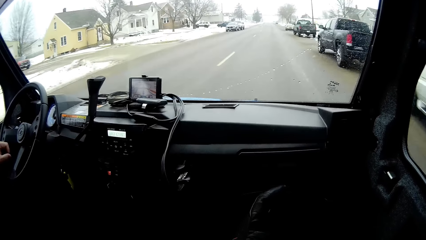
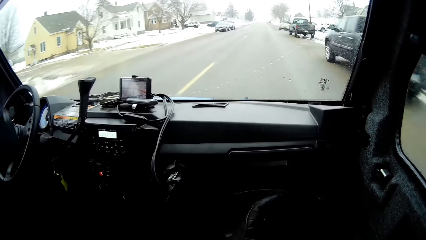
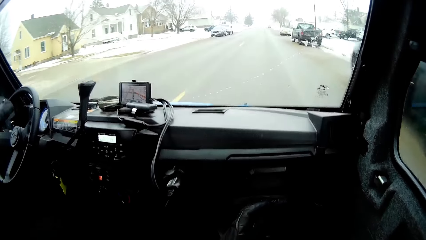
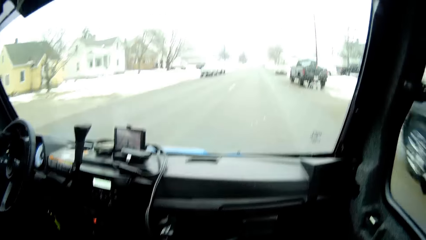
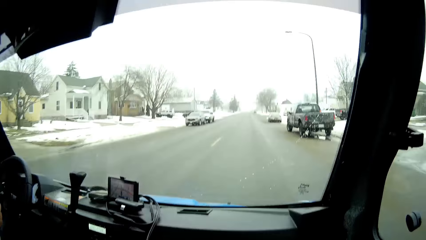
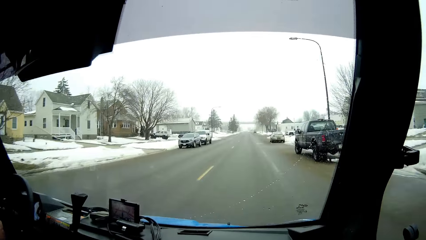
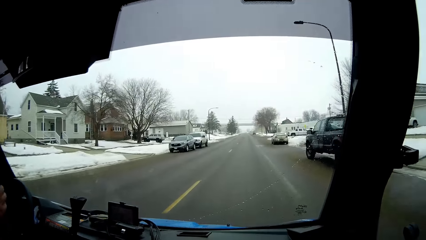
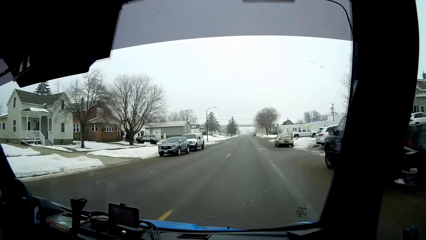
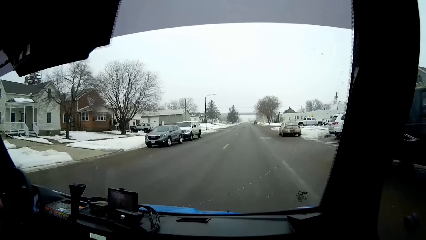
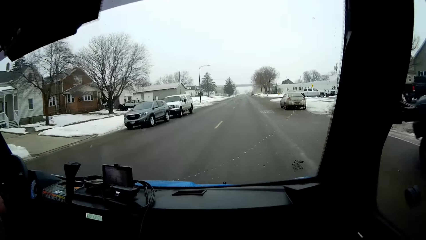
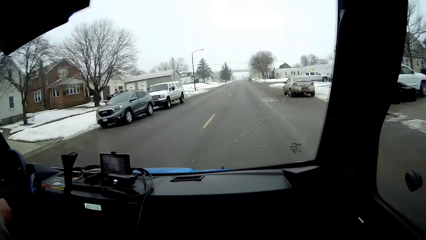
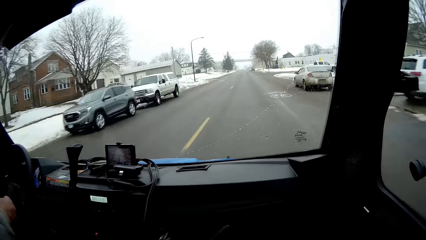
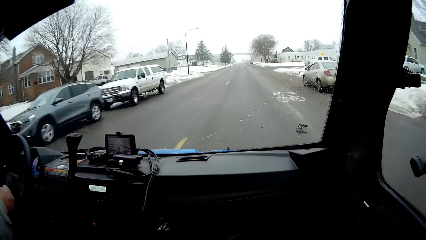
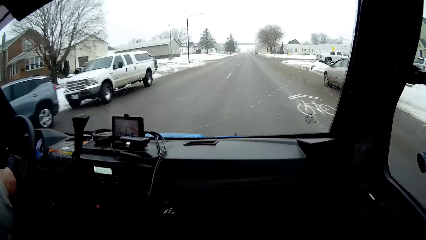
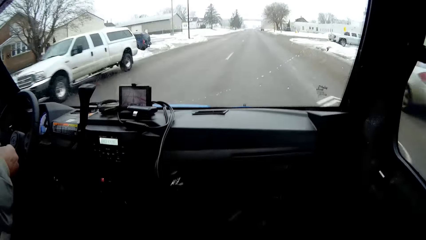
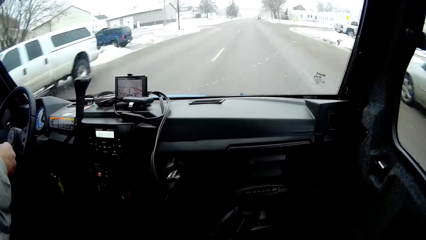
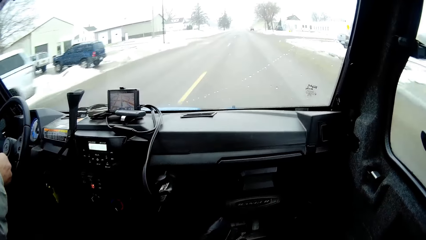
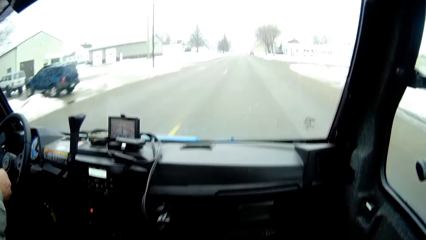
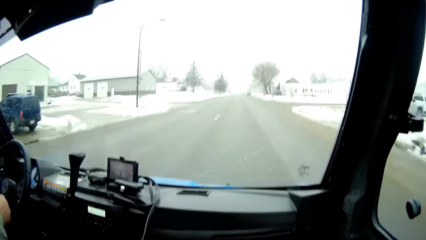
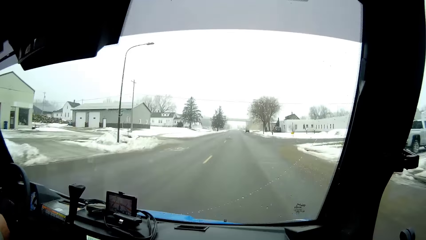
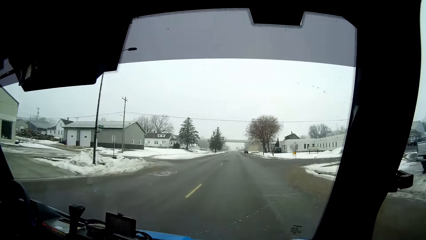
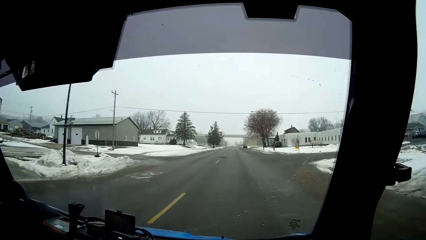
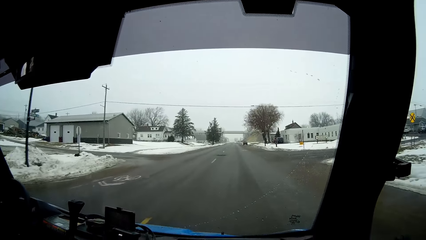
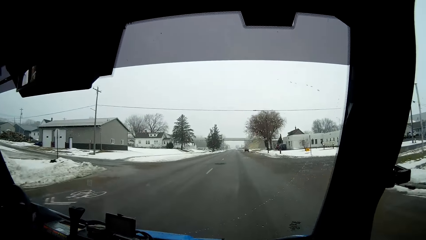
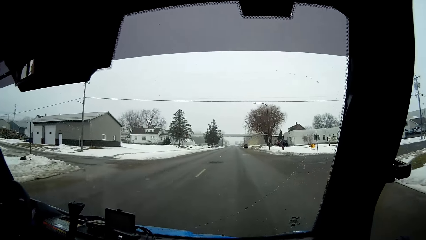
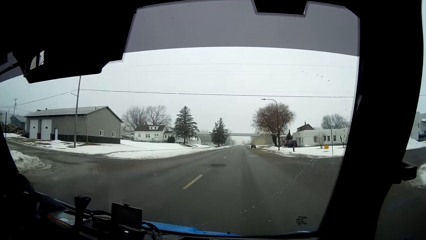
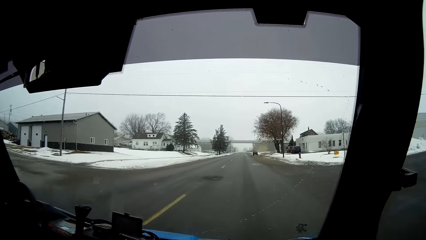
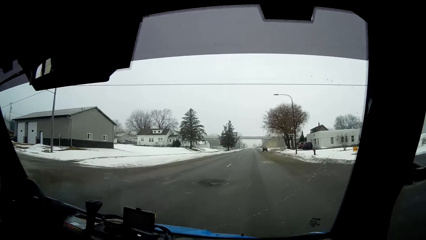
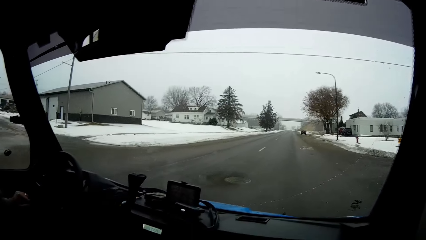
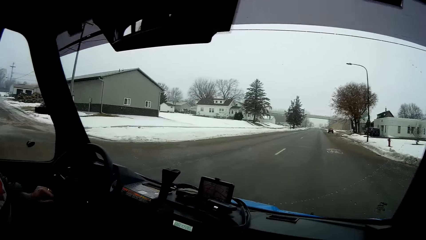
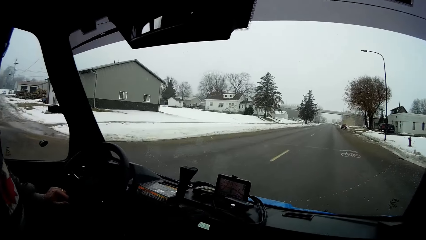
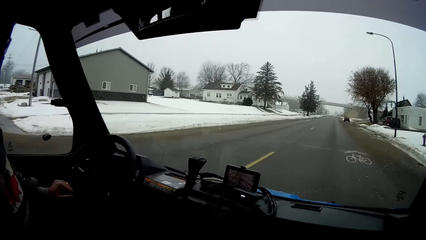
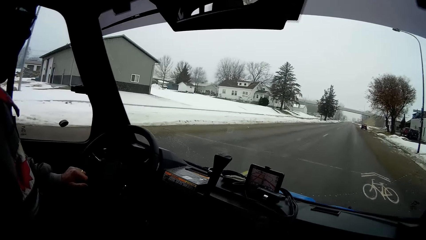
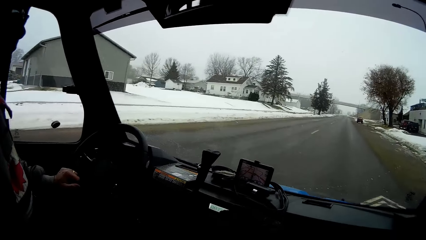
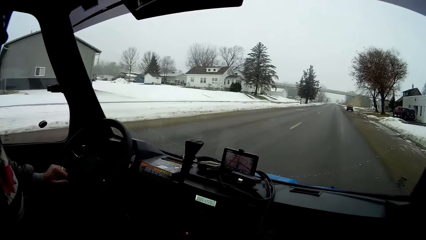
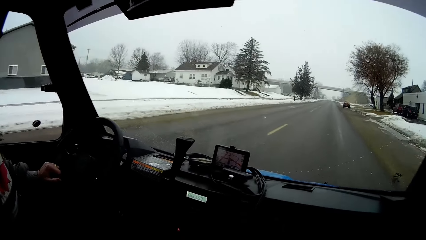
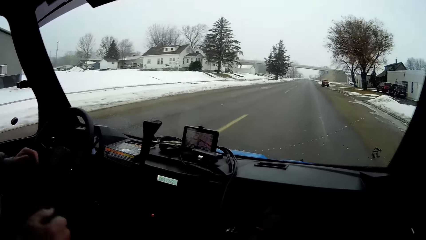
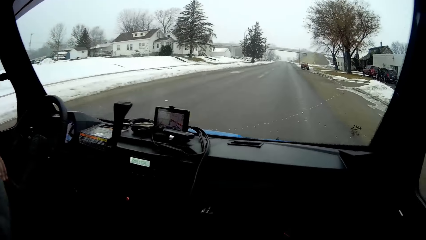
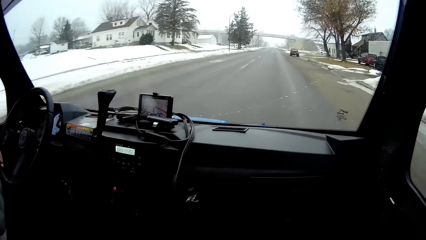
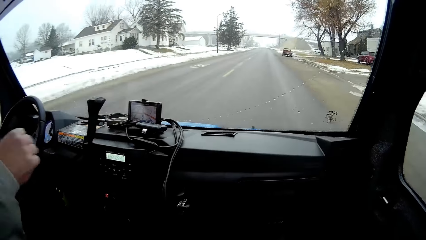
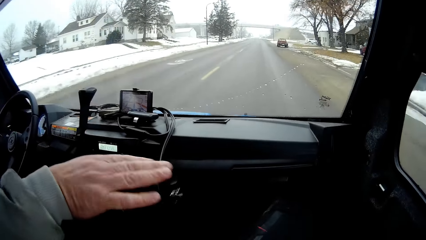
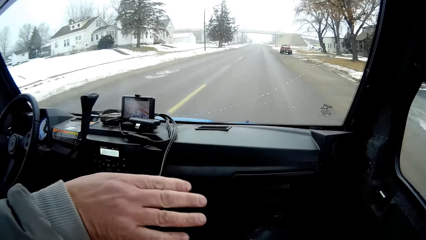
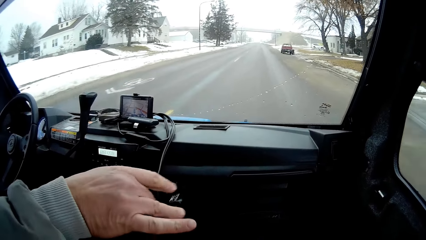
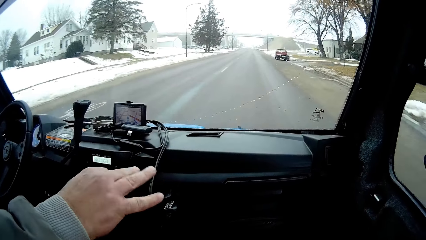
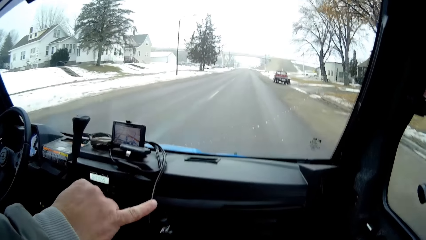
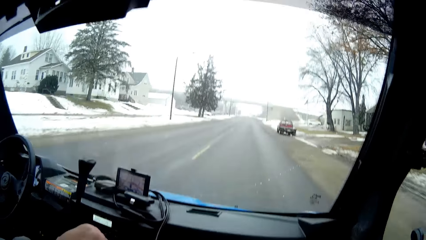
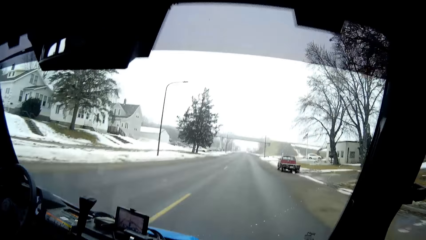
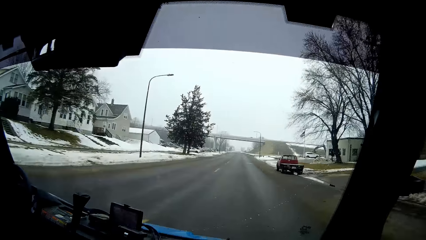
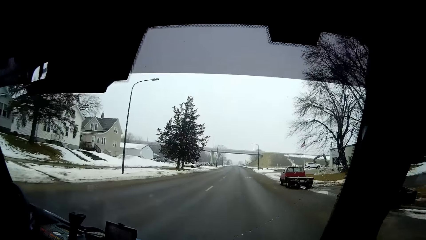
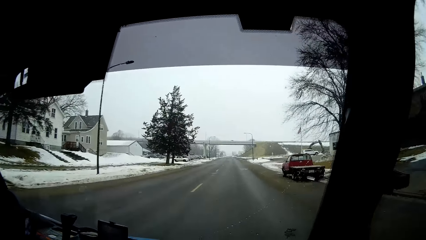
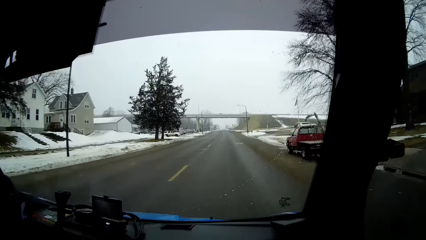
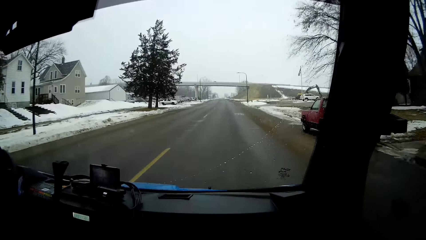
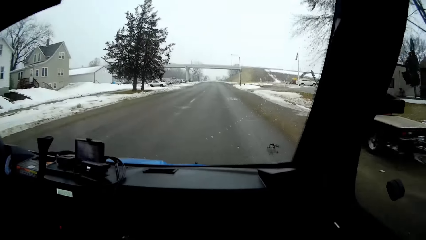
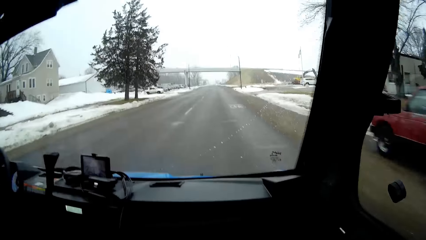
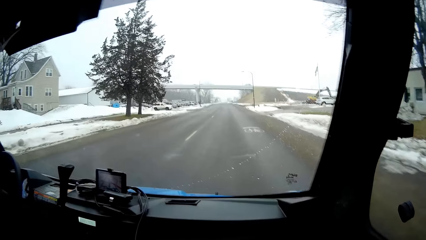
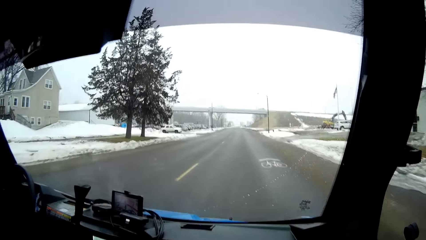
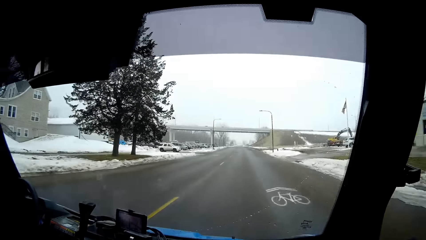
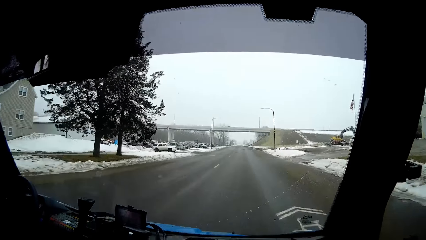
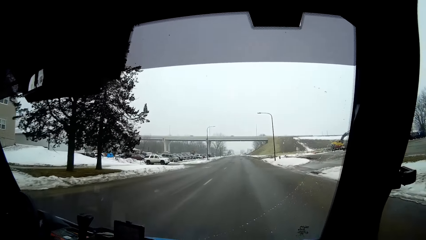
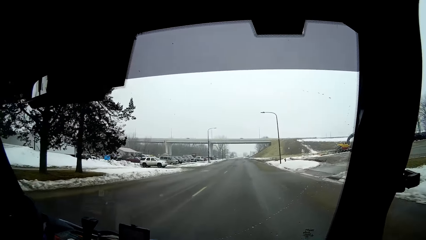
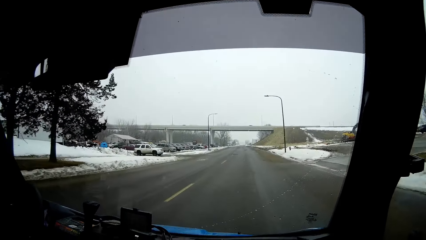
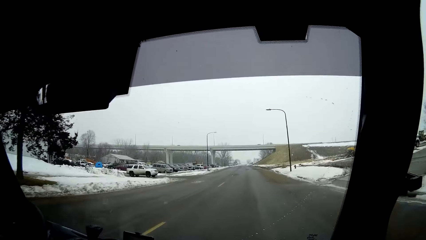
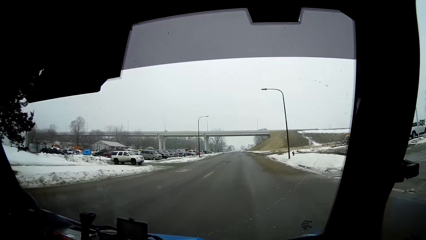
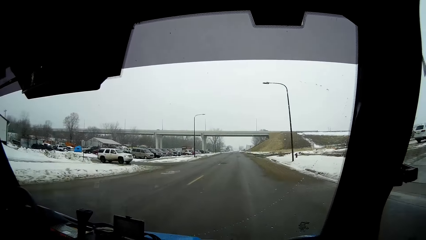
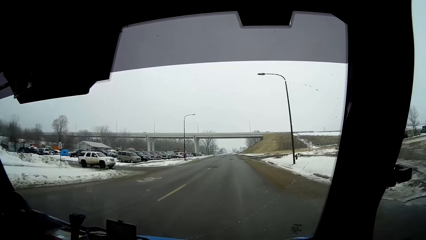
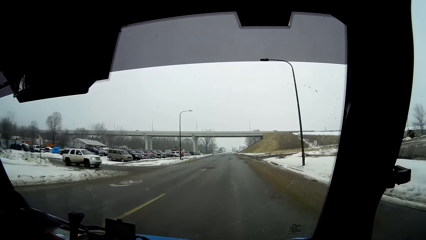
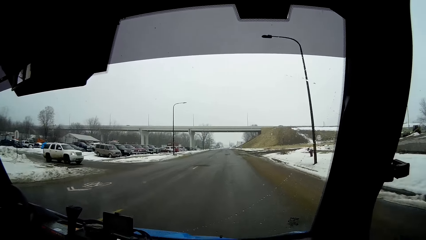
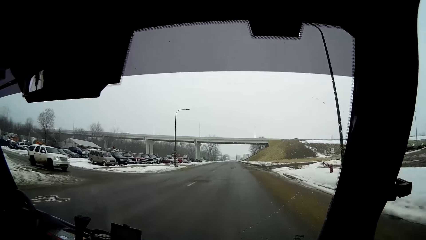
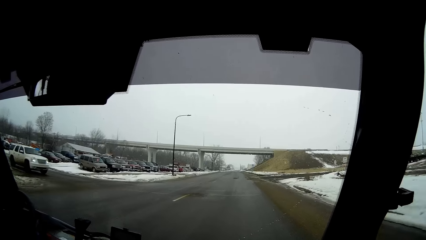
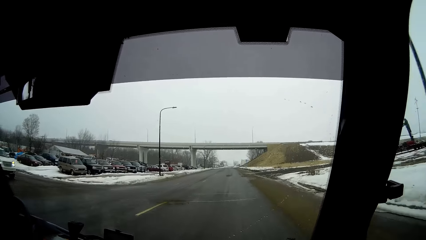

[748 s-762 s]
A man drives the truck. The man steers the wheel with his left hand. The man stretches his right hand to the window of the snow pickup truck. The man touches the radio.

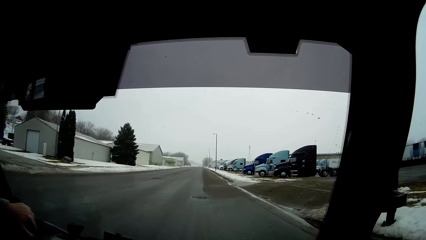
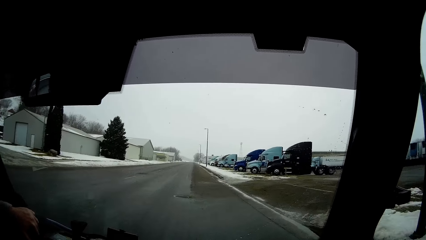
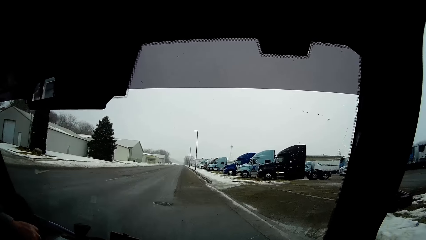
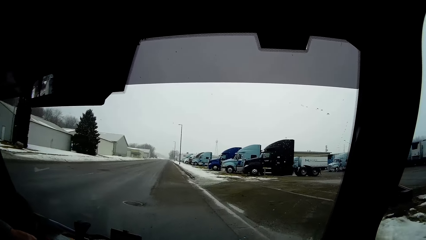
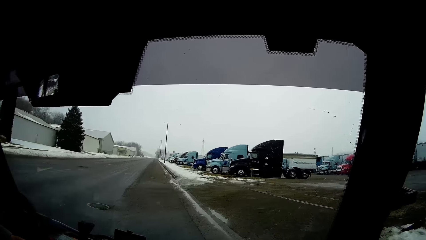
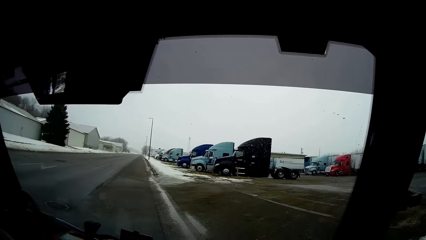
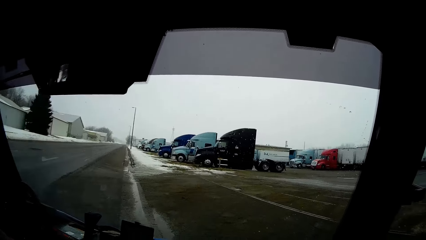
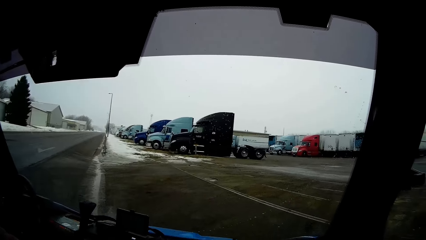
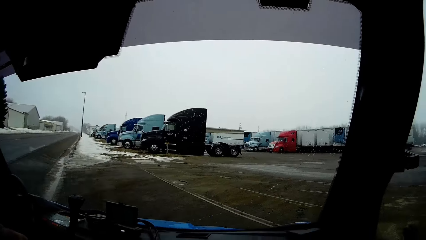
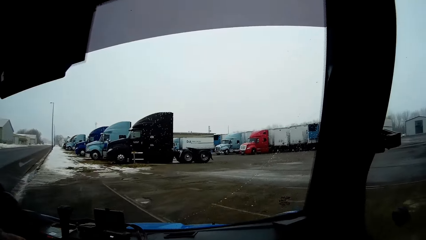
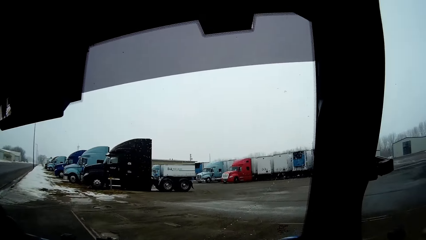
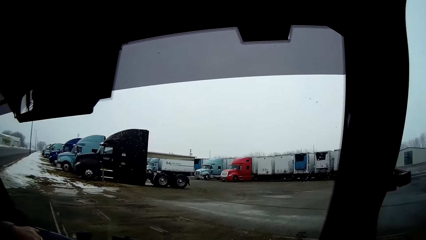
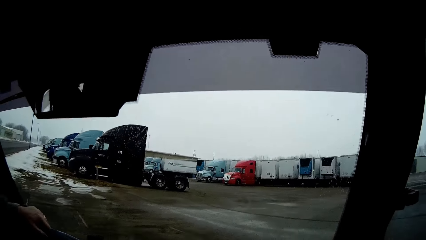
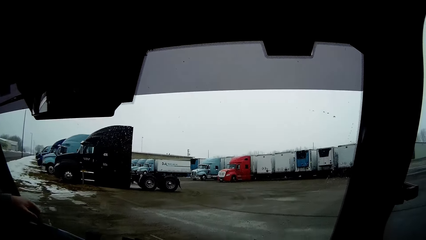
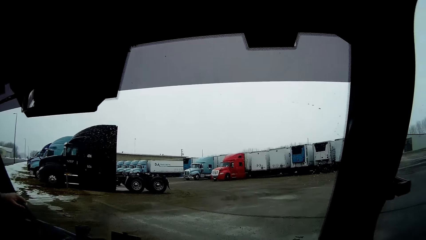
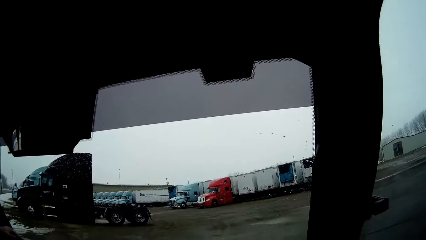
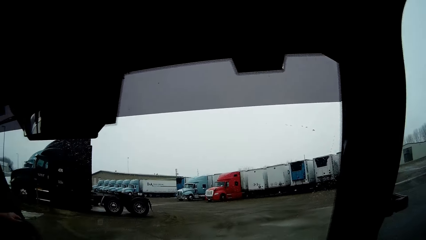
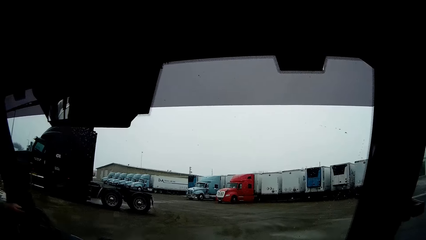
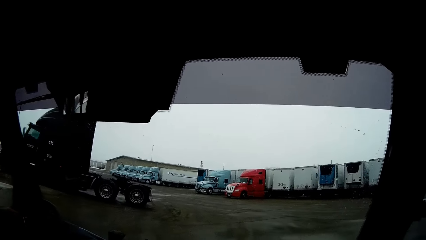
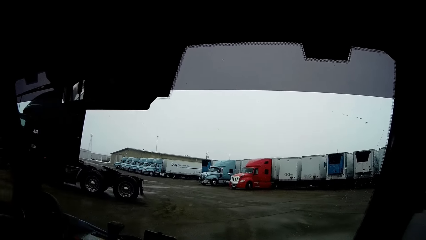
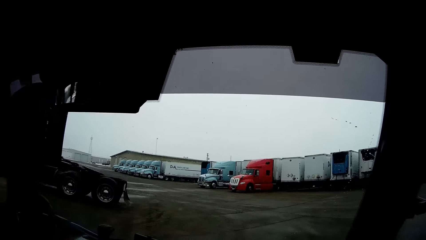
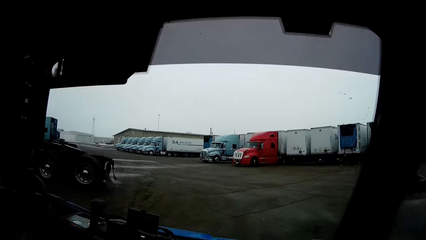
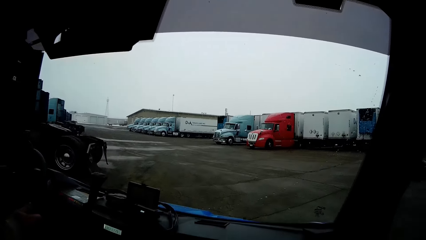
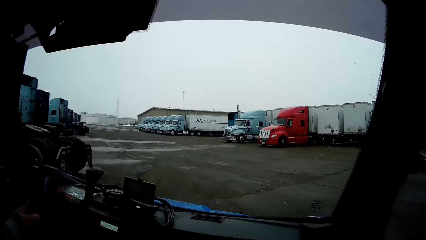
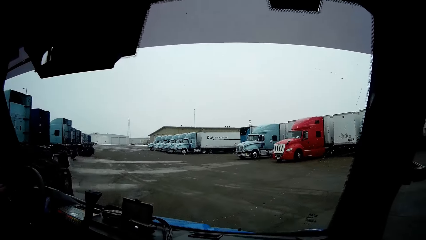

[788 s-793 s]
A man drives the snow pickup truck into a trailer park.
